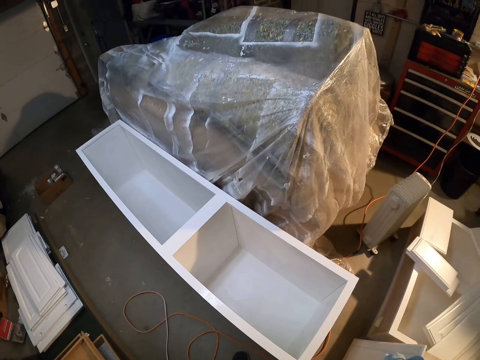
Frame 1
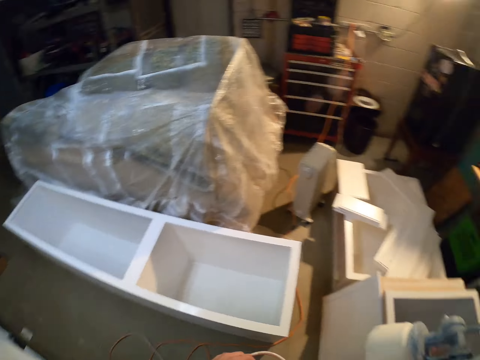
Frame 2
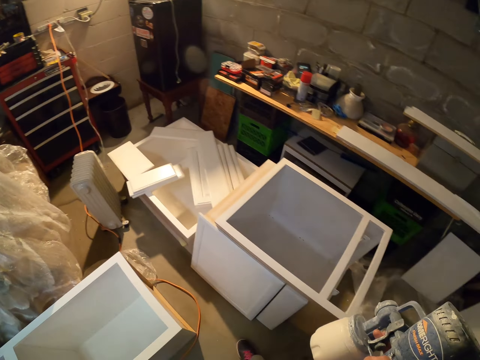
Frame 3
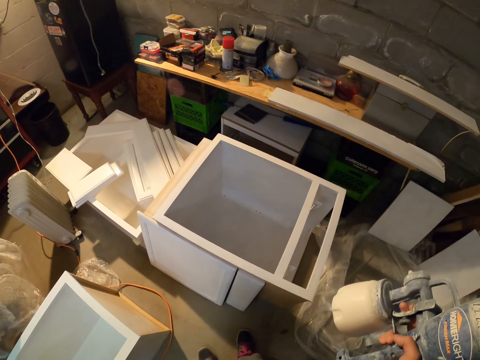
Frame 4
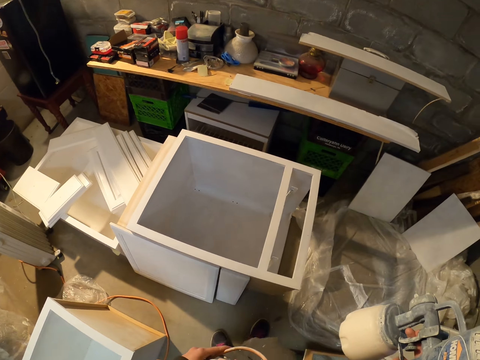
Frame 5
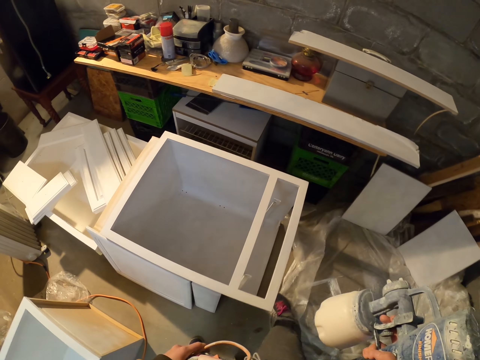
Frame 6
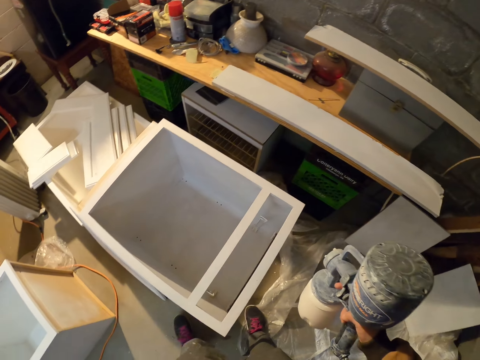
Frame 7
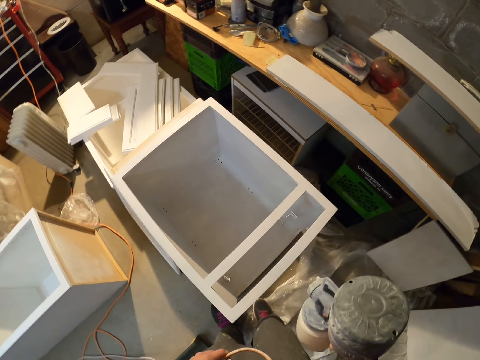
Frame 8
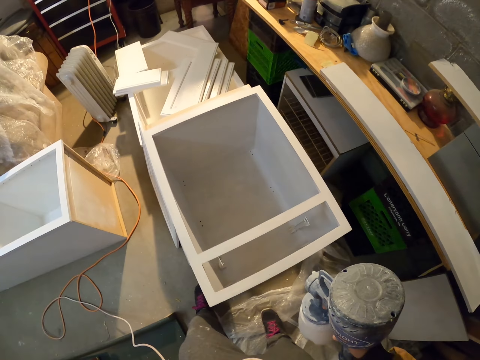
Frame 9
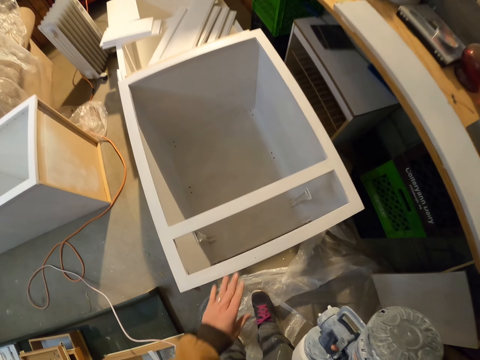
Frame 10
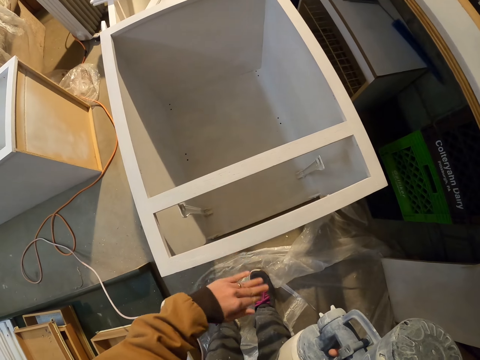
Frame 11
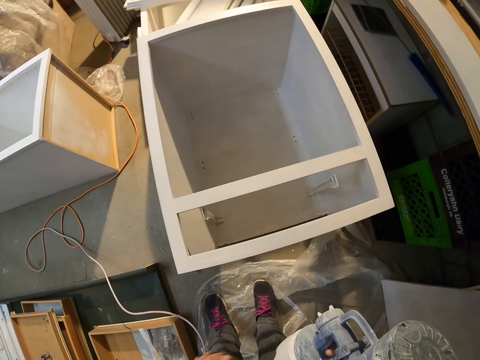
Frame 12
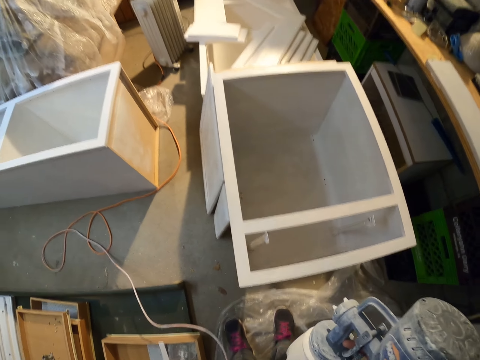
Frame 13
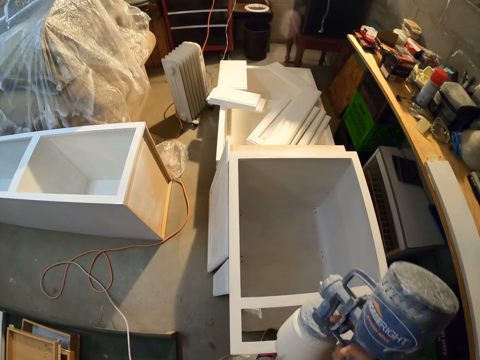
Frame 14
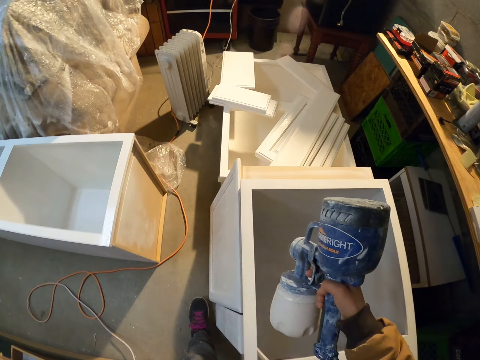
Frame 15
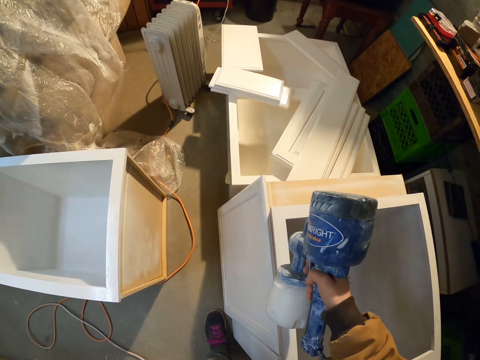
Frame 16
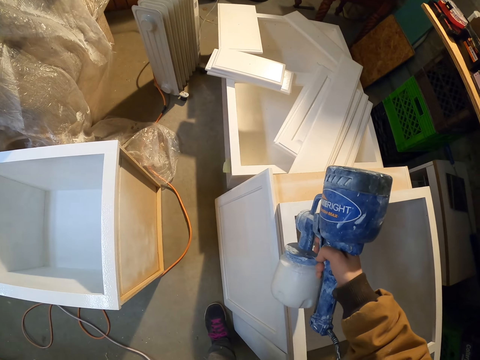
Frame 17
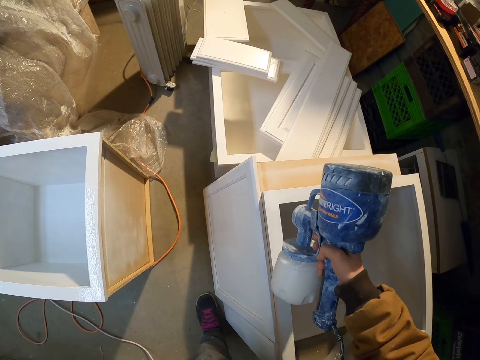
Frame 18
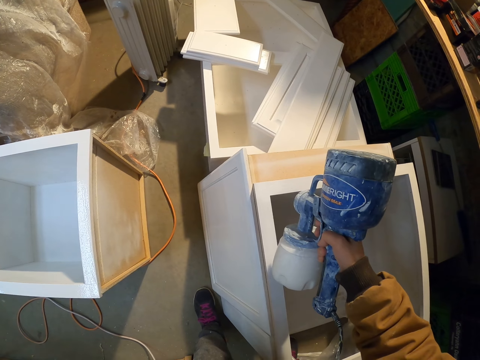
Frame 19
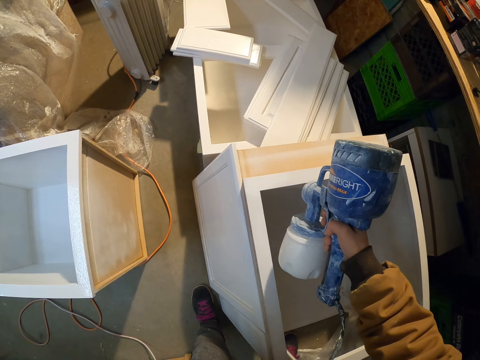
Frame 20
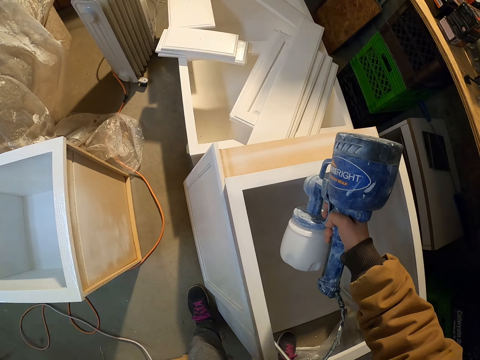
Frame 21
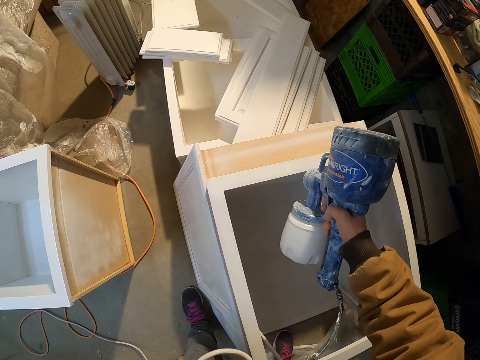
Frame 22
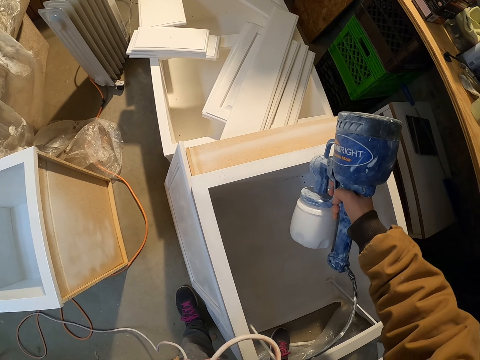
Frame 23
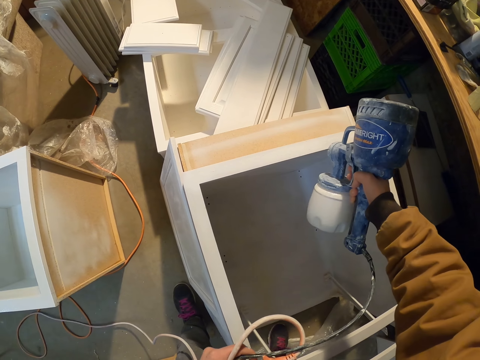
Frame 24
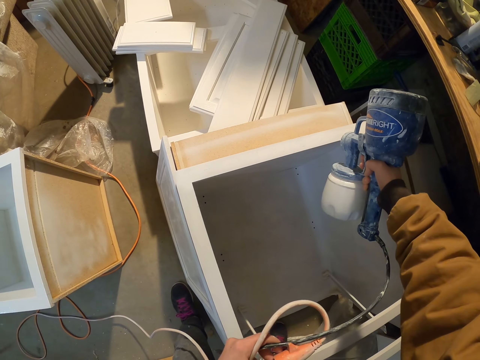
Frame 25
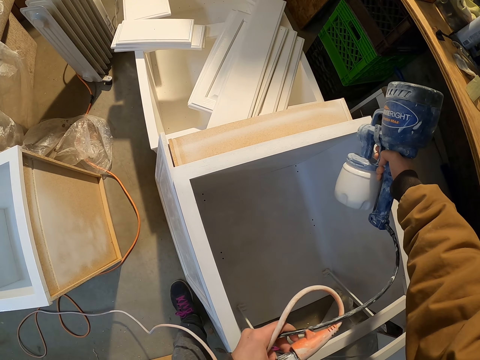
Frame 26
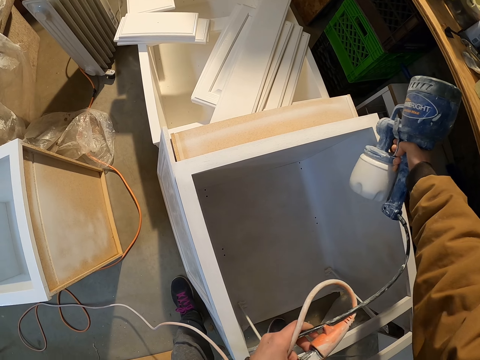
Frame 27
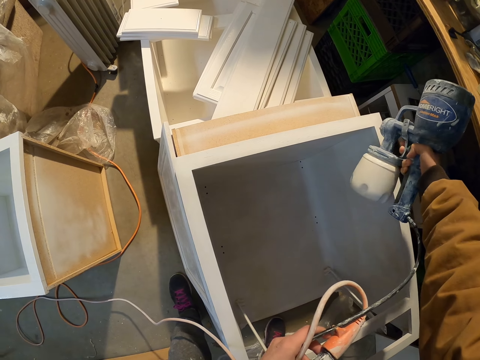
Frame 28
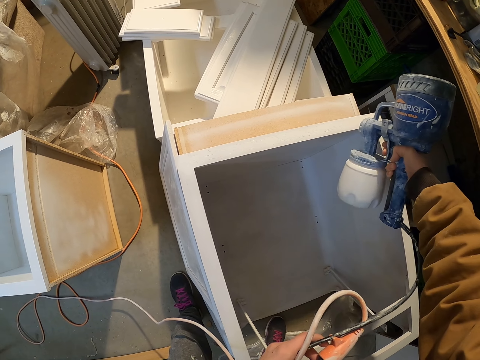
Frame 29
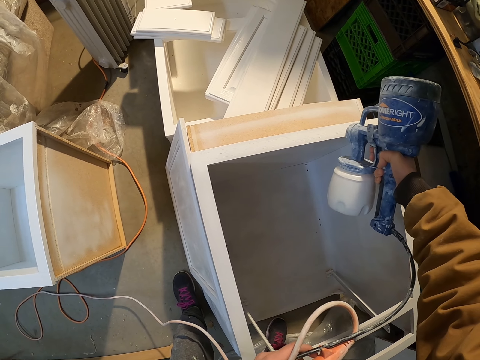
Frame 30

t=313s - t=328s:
The camera wearer looks around. They walk towards a cabinet. They wipe the cabinet drawer with the hand. They paint the cabinet drawer with the paint sprayer.

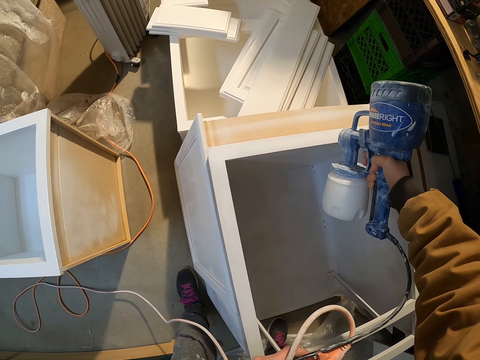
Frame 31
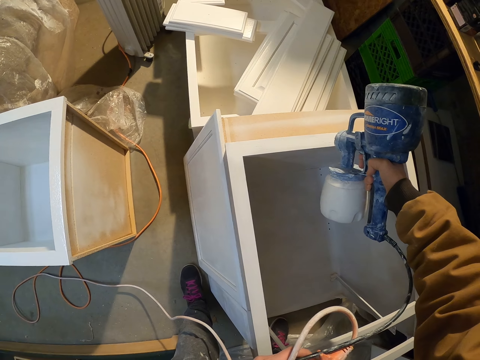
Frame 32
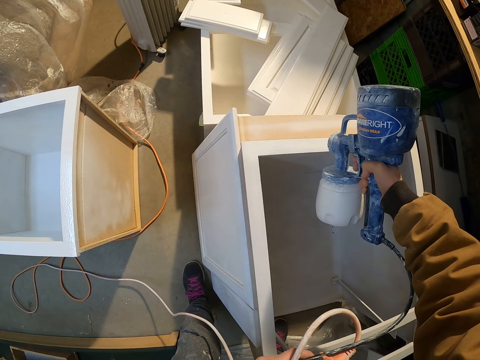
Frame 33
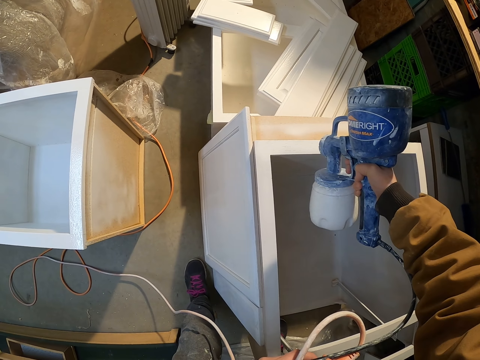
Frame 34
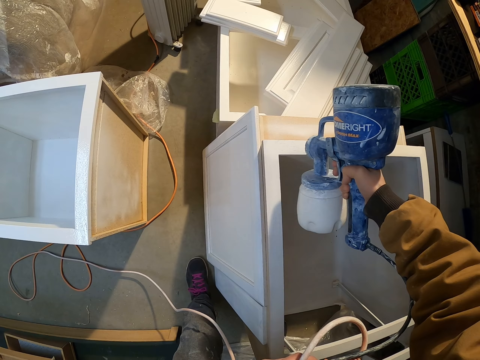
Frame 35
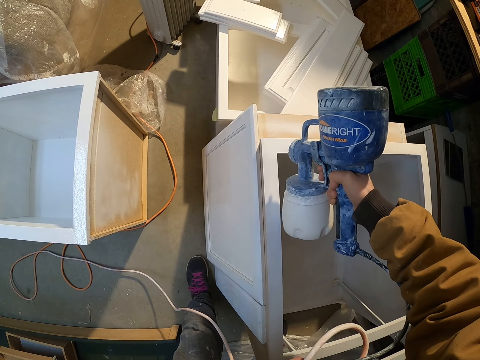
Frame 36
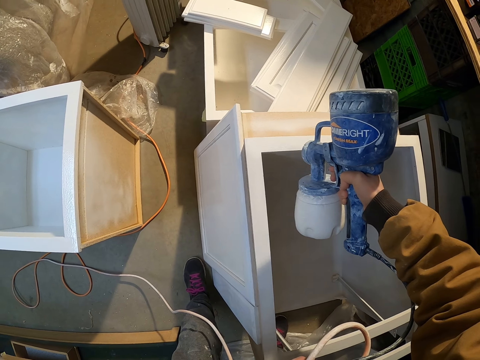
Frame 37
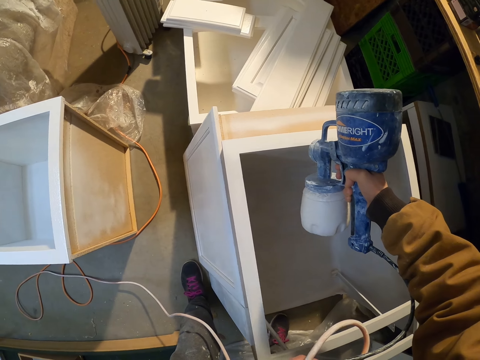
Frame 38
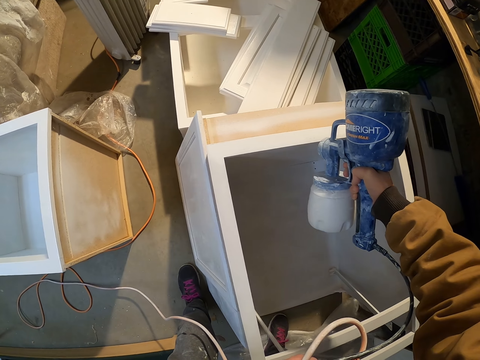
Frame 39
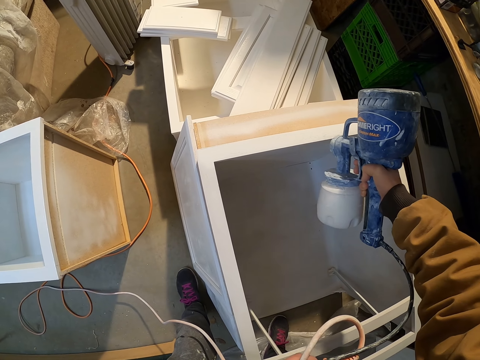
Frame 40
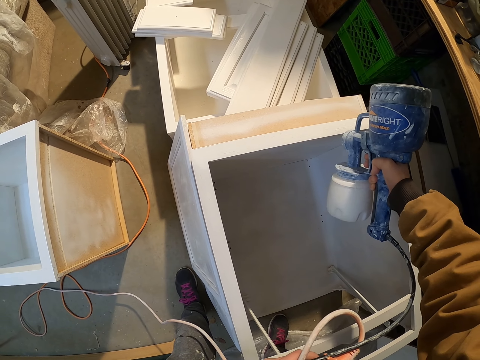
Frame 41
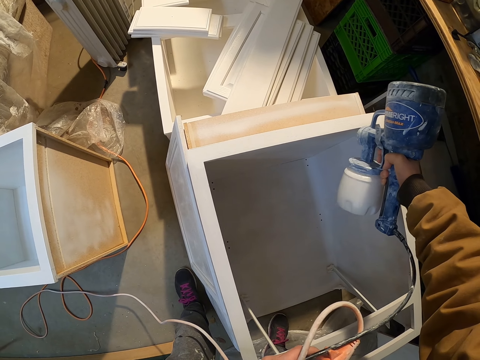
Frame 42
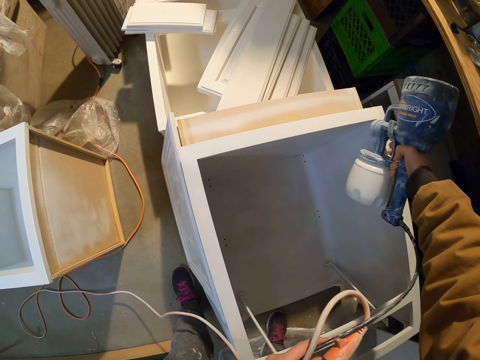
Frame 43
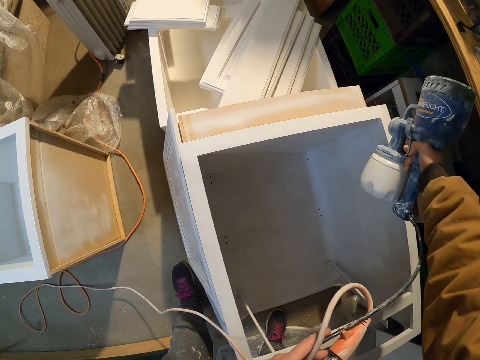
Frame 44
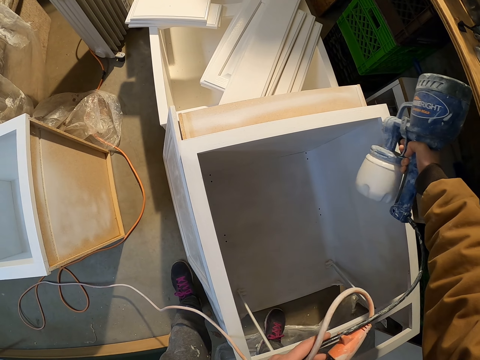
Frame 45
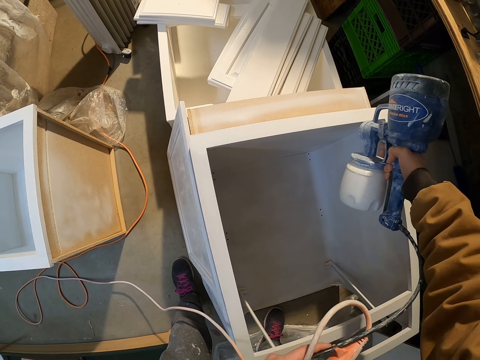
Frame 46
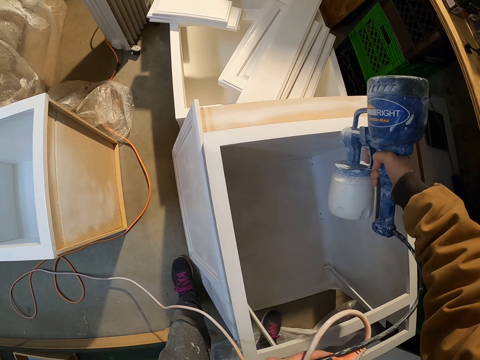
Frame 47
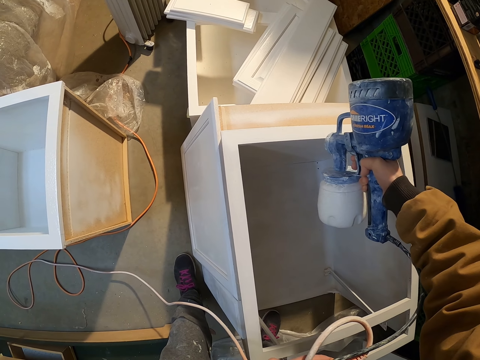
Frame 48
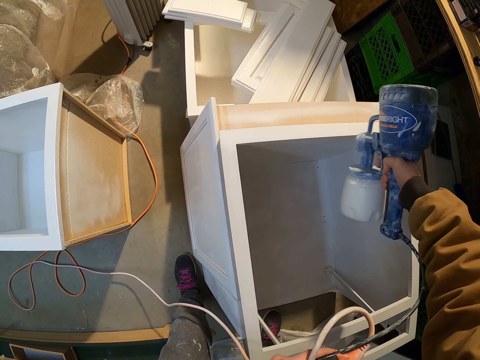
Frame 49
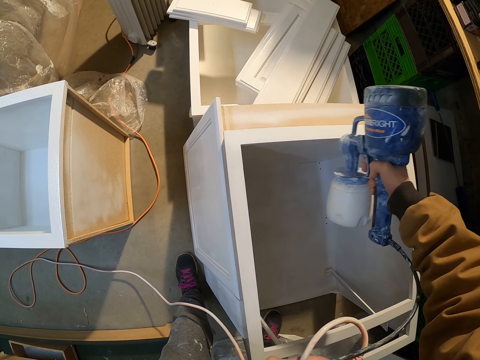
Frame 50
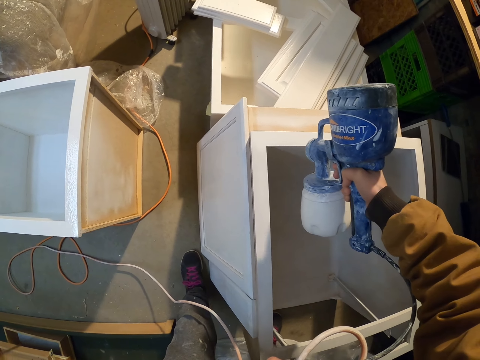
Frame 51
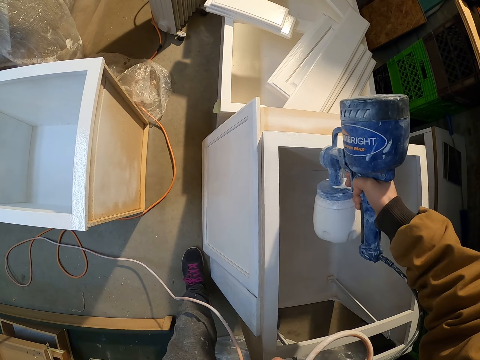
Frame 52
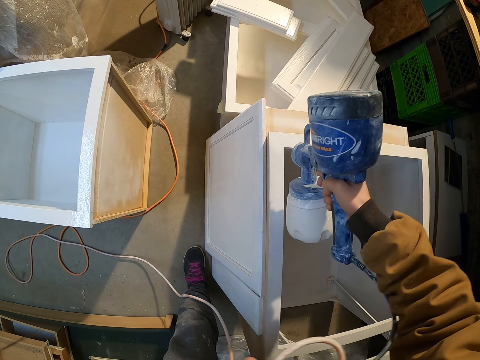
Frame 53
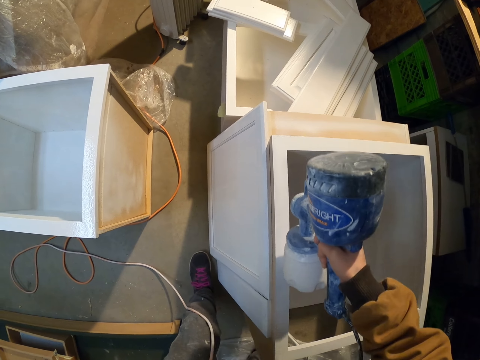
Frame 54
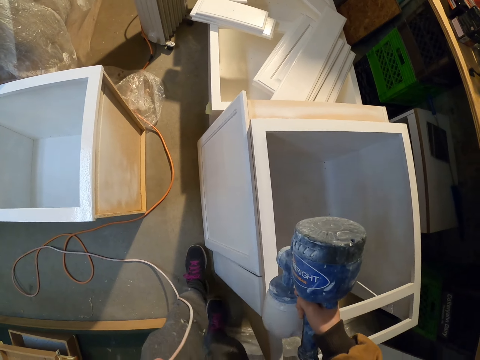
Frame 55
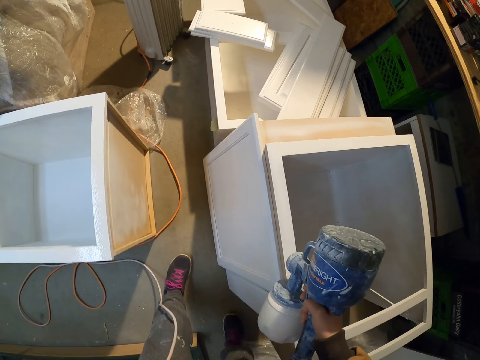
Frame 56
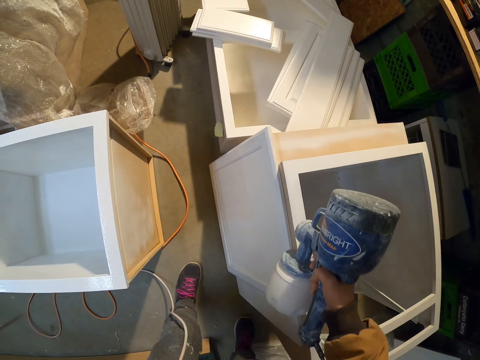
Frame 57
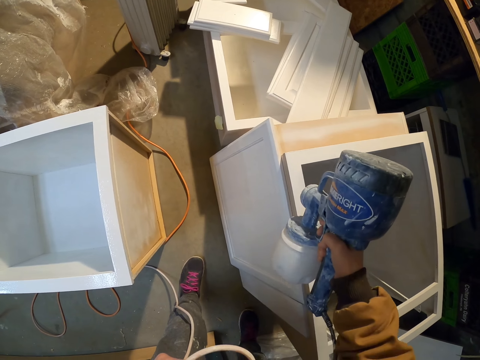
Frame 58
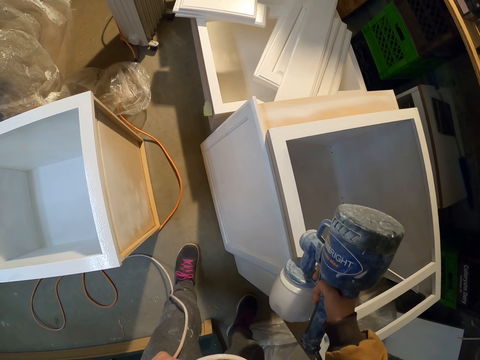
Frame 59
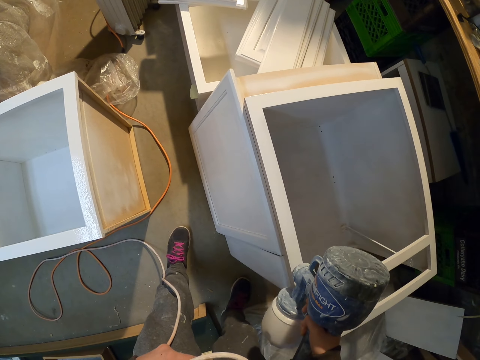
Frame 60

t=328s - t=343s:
The camera wearer moves sideways.
